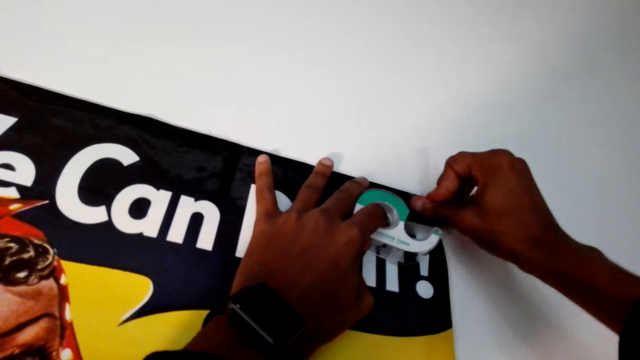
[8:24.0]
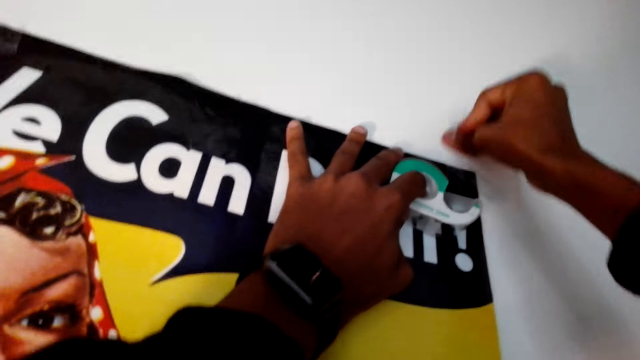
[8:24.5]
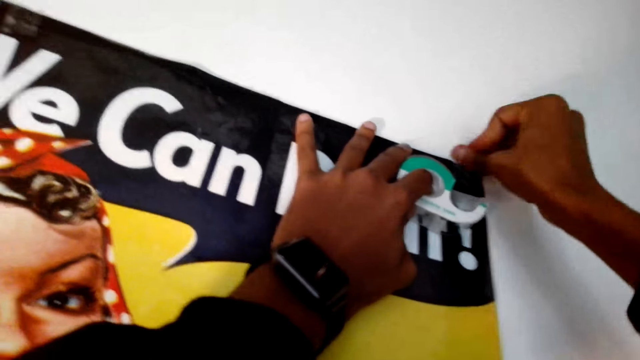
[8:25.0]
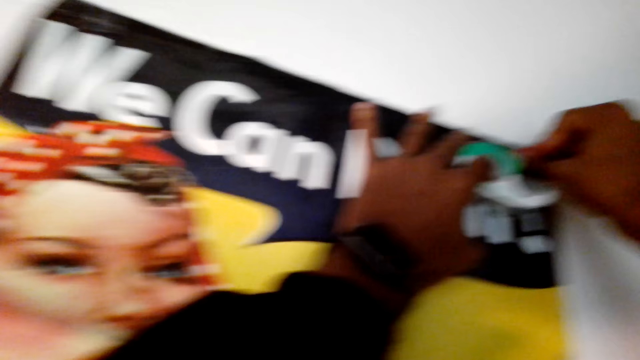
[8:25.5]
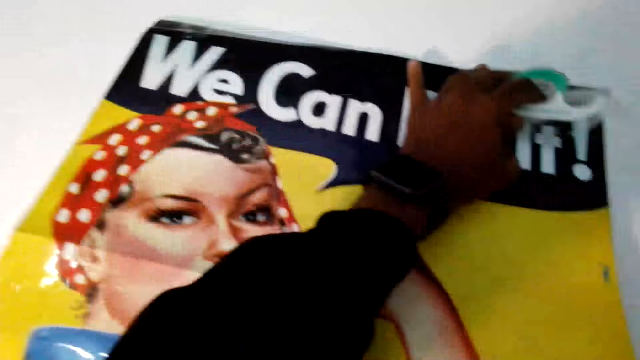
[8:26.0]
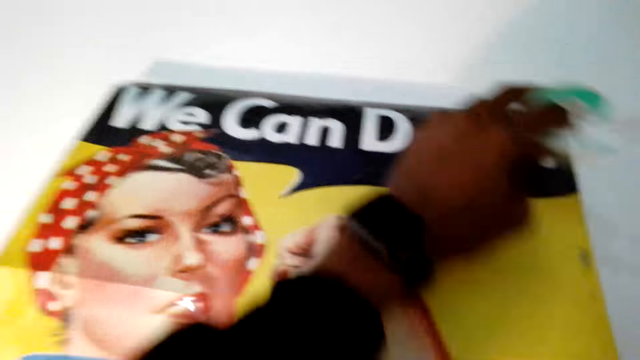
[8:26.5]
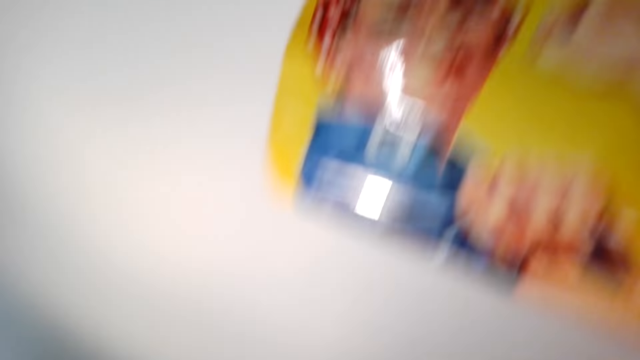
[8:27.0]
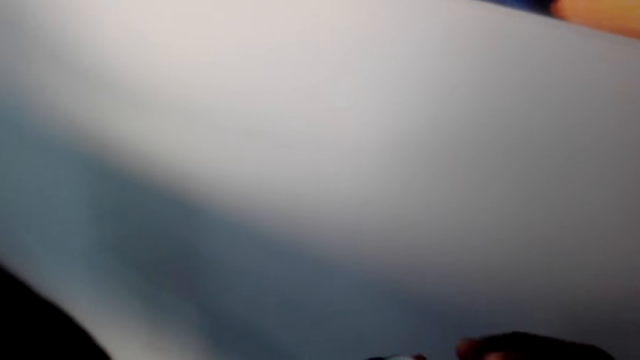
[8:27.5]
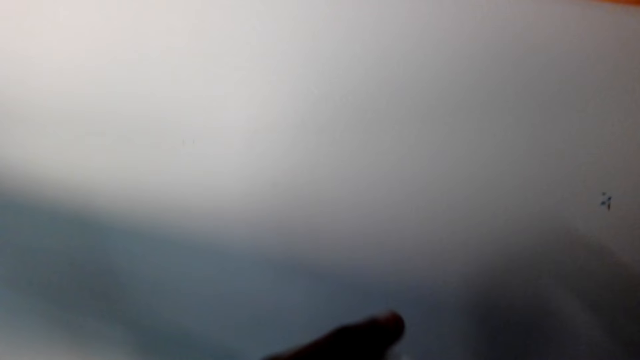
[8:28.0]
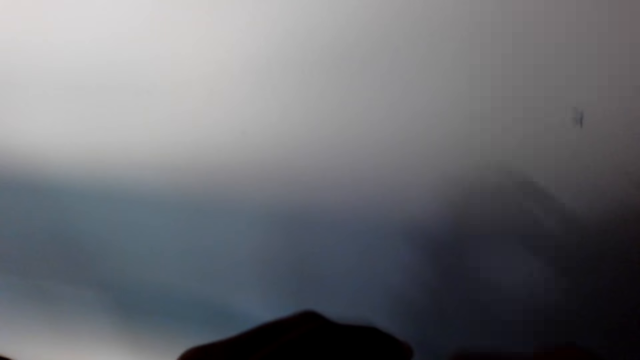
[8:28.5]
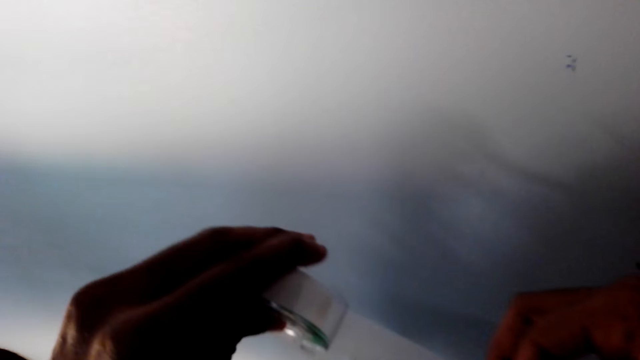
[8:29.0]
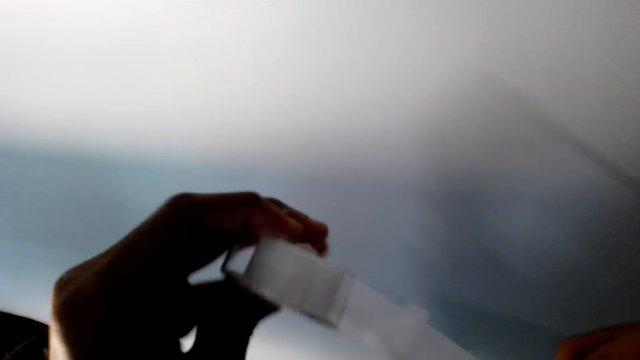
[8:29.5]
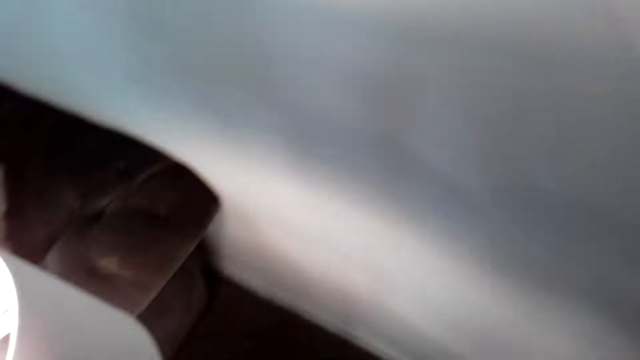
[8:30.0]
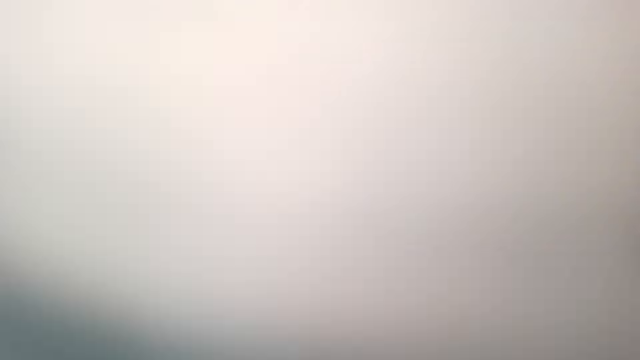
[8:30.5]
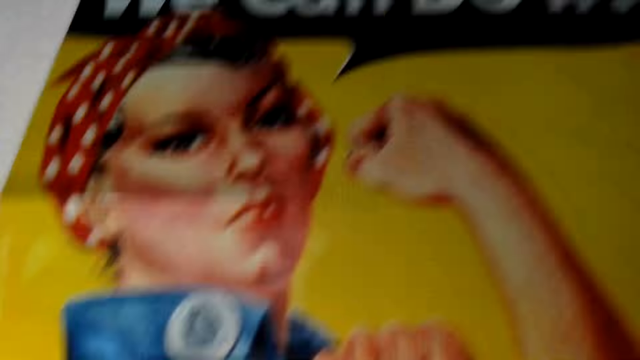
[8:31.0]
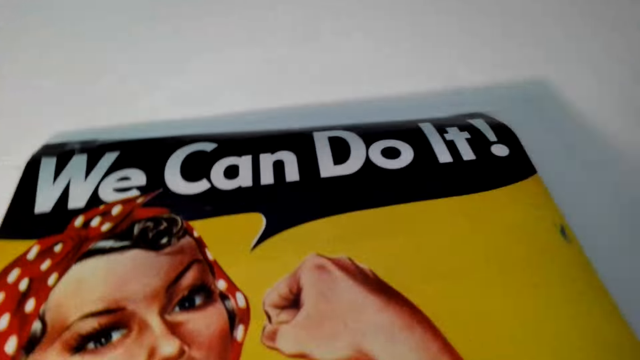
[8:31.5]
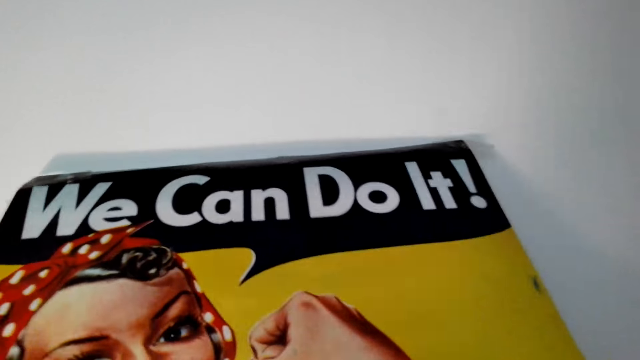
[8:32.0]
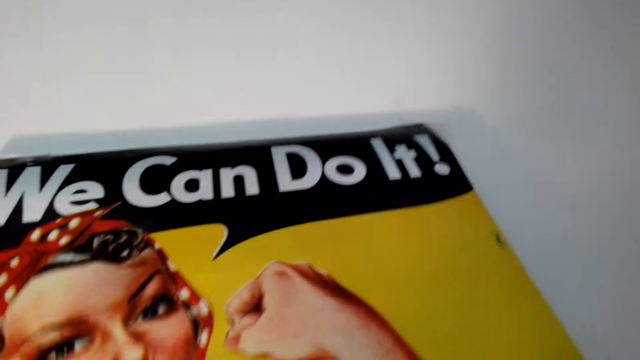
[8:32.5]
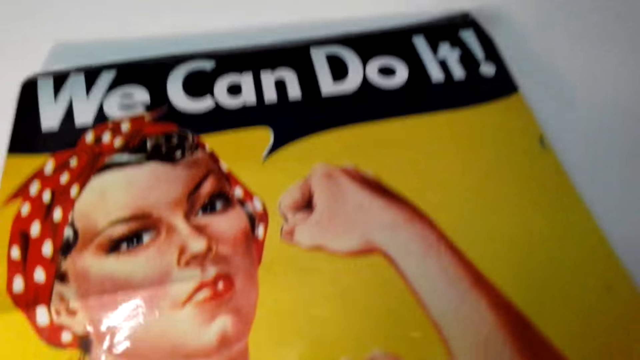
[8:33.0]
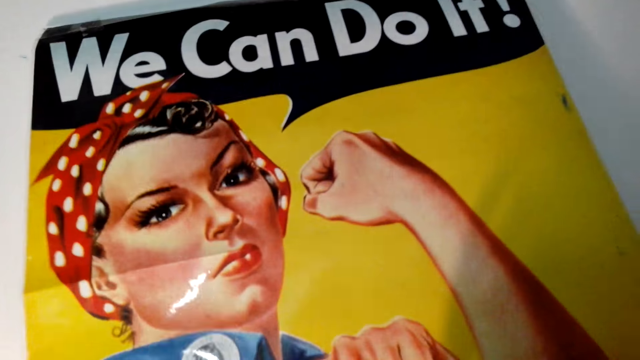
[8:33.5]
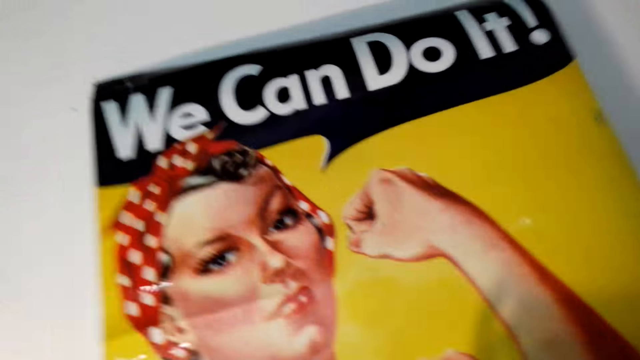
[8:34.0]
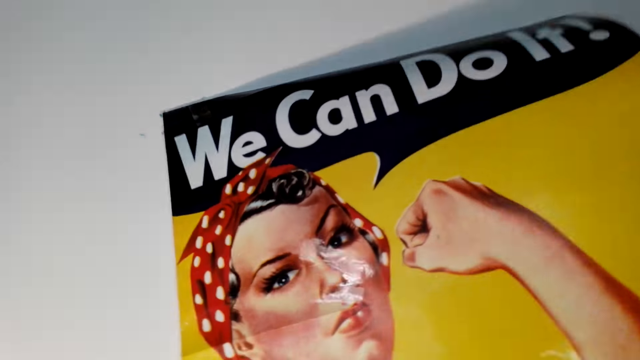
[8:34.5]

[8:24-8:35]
The camera wearer sellotapes a magazine paper on the wall. They release hands on the magazine. They roll out the sellotape. They cut the sellotape.

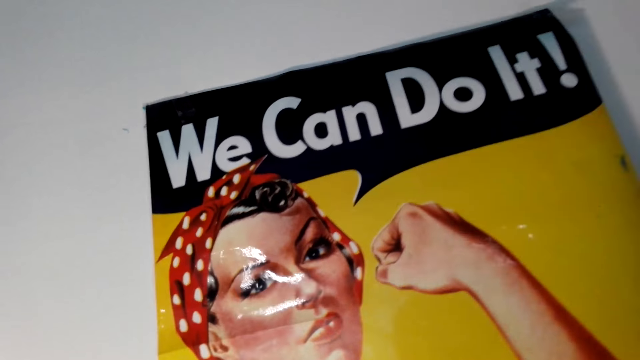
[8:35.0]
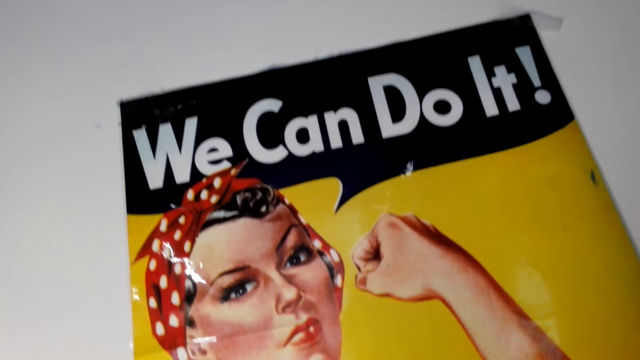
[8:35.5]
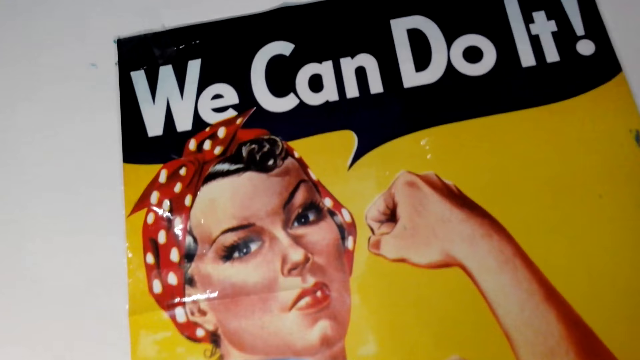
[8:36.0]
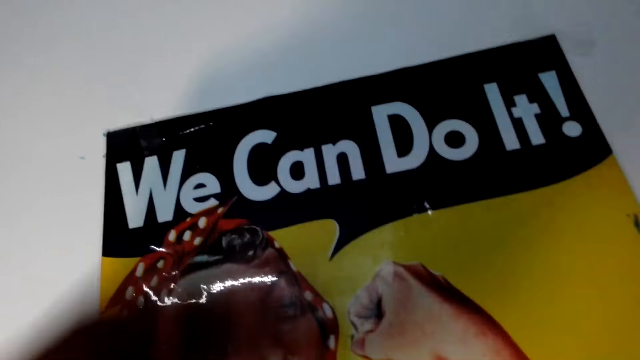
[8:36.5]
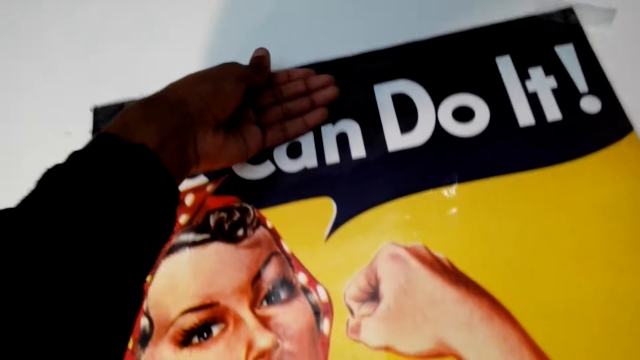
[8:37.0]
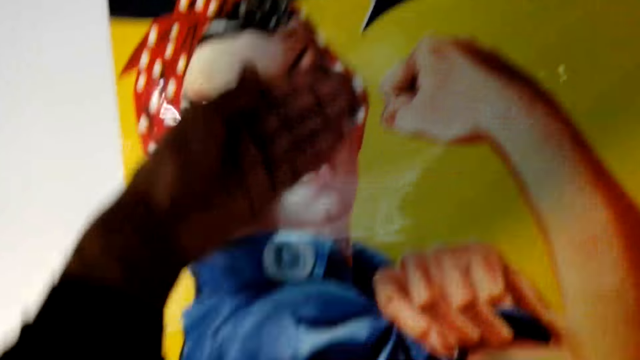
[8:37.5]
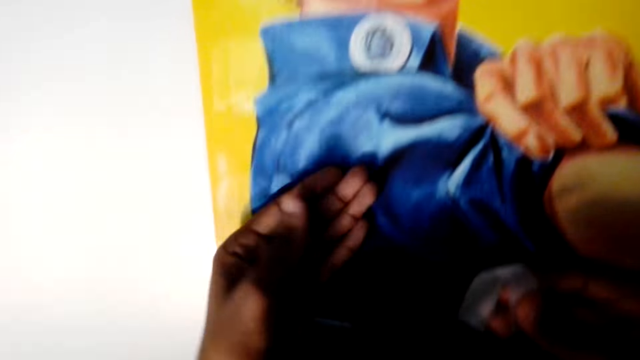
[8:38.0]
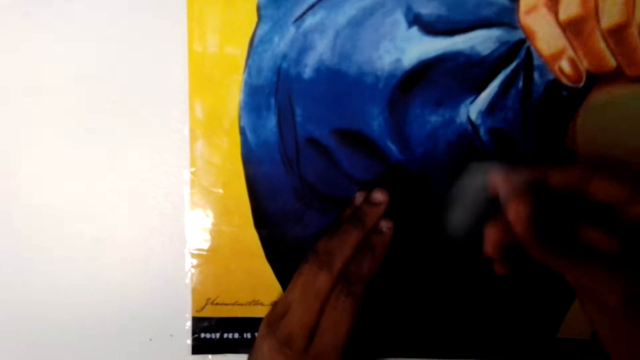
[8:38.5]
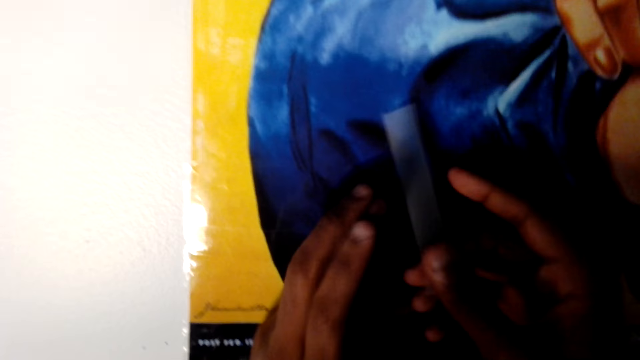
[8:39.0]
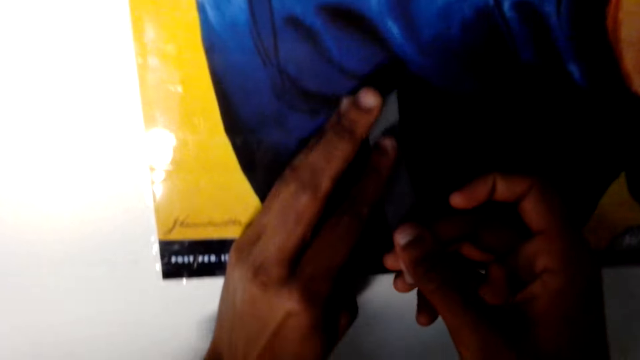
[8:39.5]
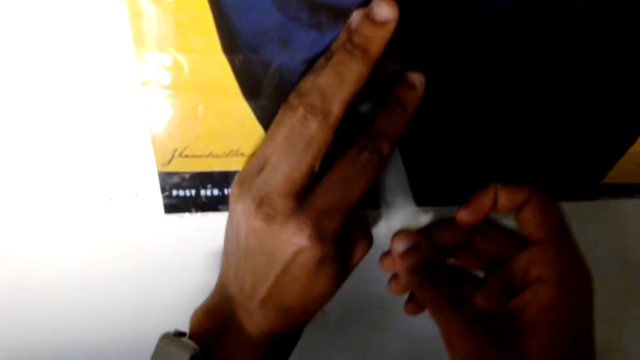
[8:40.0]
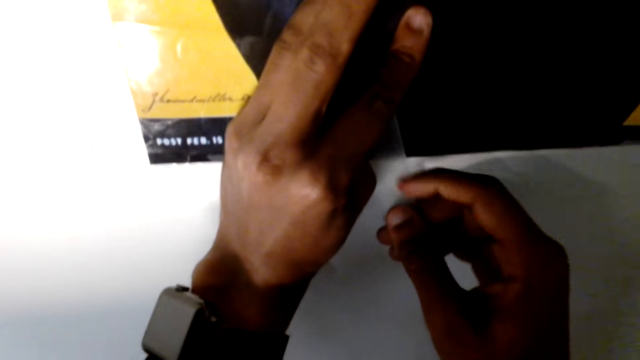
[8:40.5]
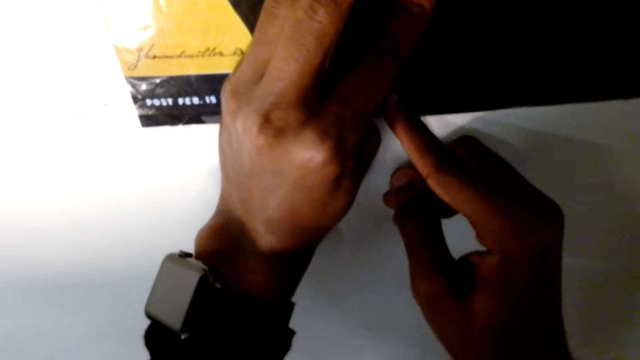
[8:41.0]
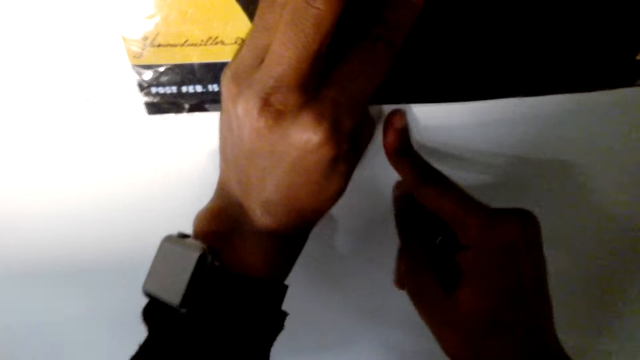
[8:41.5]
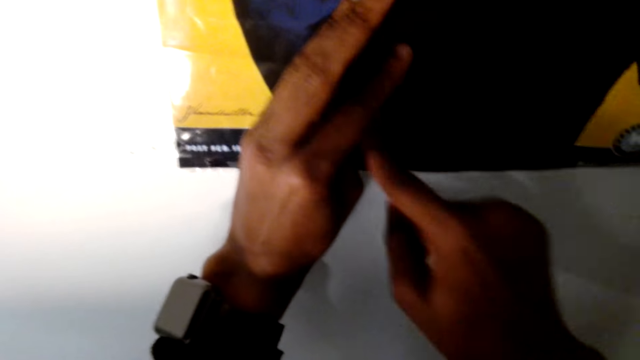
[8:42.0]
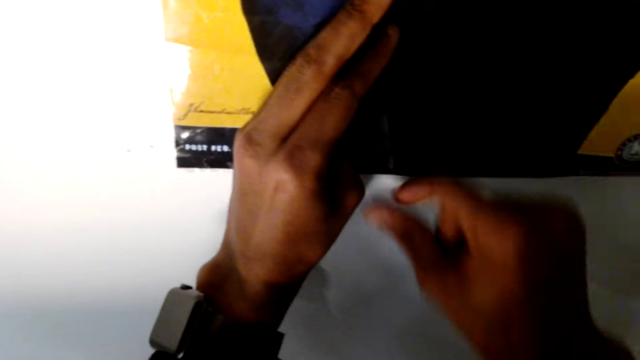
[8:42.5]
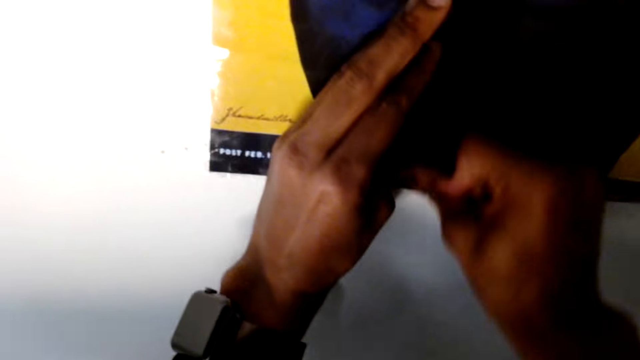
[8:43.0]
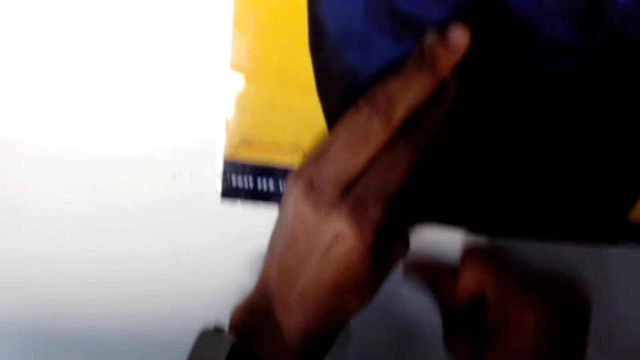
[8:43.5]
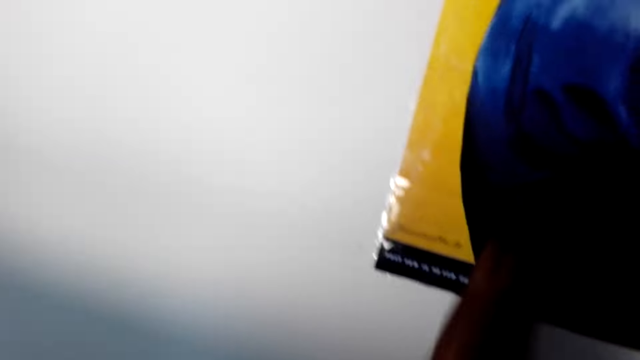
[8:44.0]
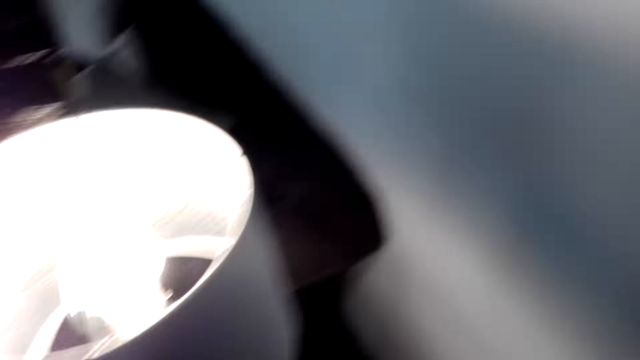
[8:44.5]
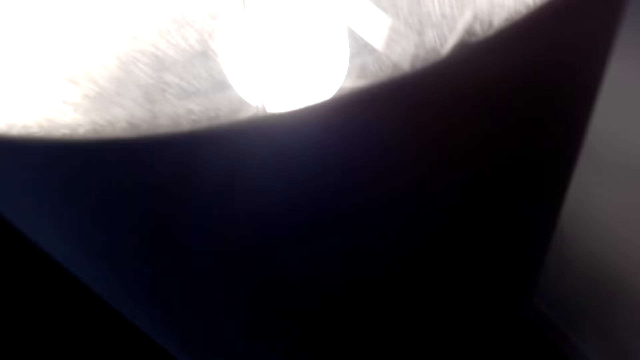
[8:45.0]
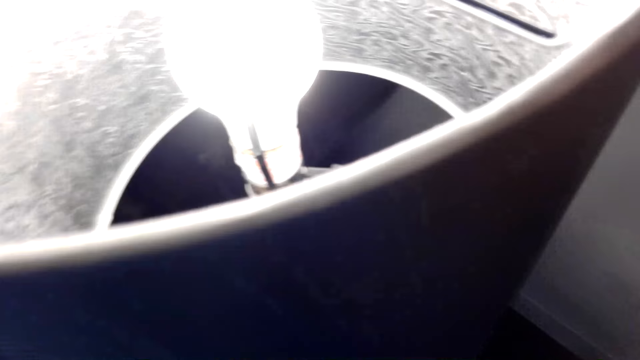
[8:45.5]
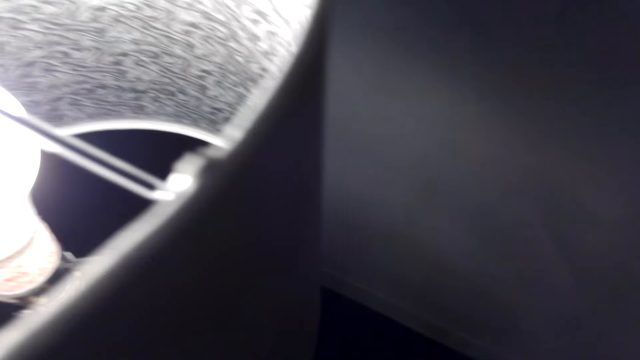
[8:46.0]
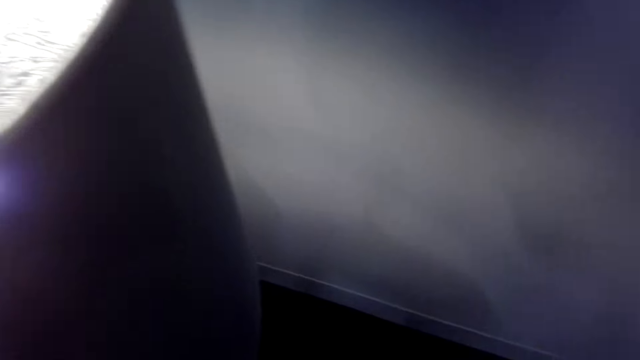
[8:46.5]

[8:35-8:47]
The camera wearer straightens a poster on the wall. They stick the poster on the wall with a mounting tape.
